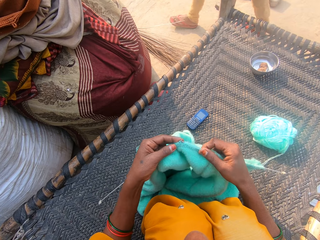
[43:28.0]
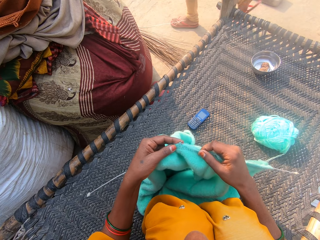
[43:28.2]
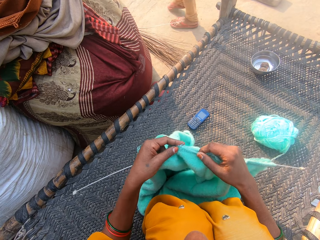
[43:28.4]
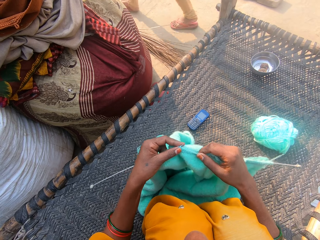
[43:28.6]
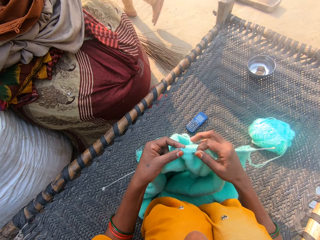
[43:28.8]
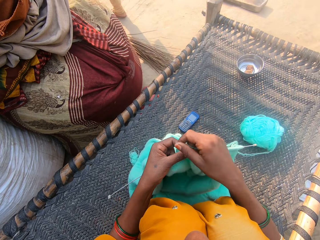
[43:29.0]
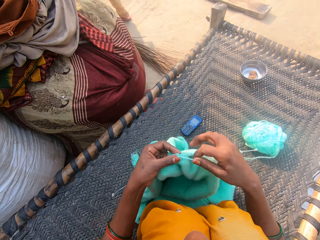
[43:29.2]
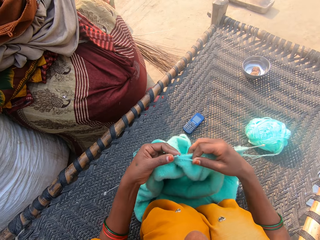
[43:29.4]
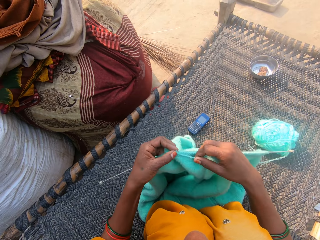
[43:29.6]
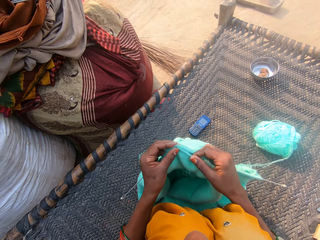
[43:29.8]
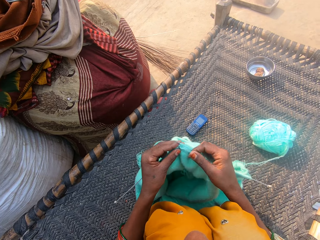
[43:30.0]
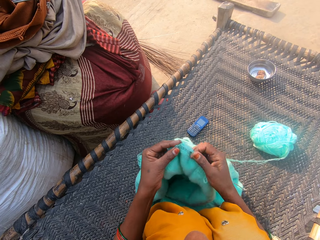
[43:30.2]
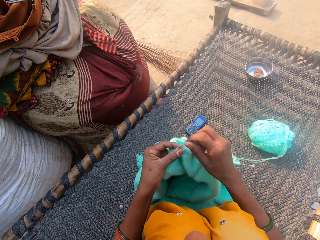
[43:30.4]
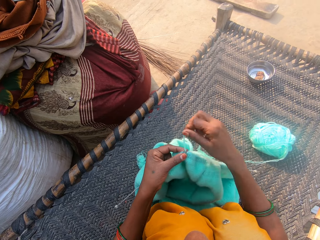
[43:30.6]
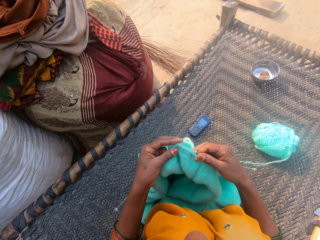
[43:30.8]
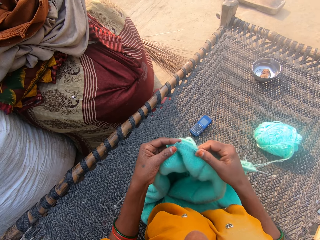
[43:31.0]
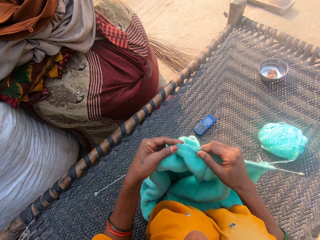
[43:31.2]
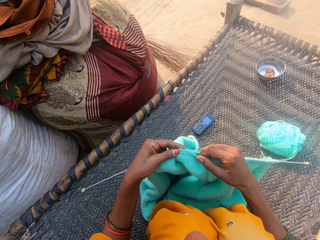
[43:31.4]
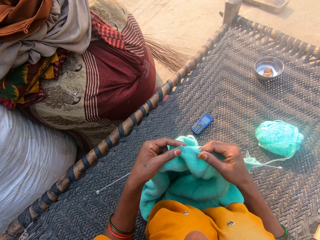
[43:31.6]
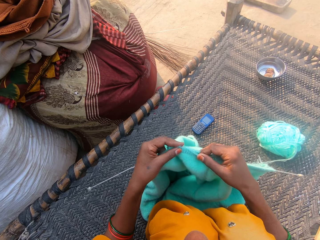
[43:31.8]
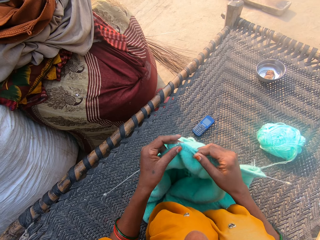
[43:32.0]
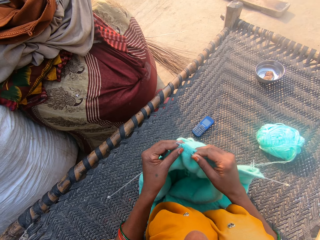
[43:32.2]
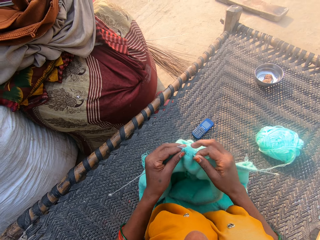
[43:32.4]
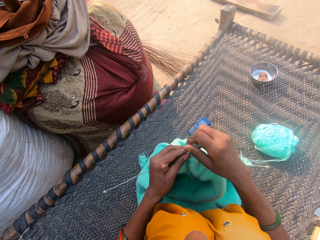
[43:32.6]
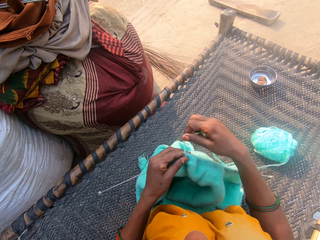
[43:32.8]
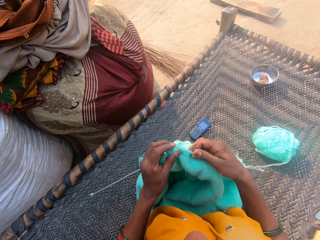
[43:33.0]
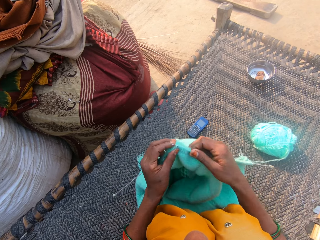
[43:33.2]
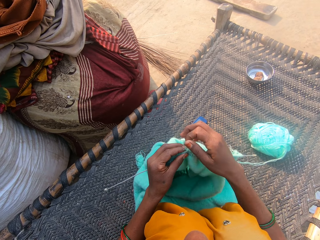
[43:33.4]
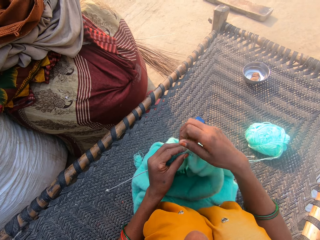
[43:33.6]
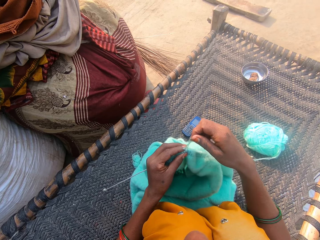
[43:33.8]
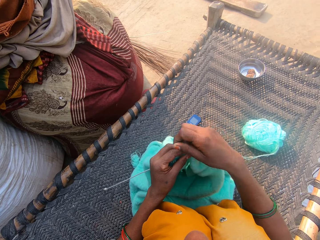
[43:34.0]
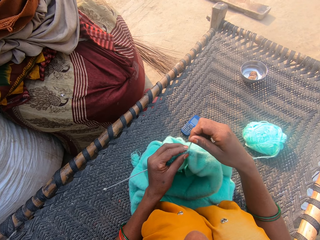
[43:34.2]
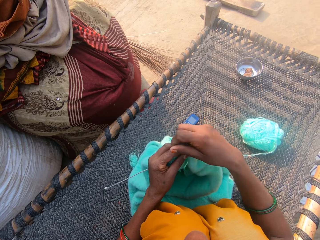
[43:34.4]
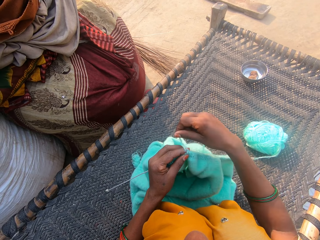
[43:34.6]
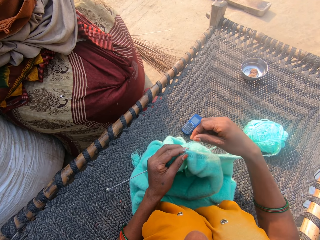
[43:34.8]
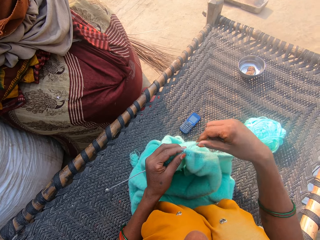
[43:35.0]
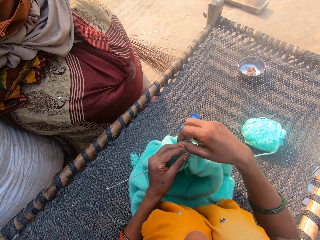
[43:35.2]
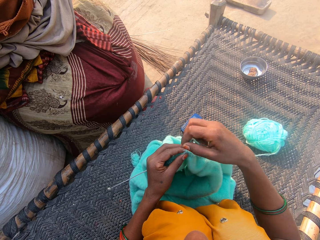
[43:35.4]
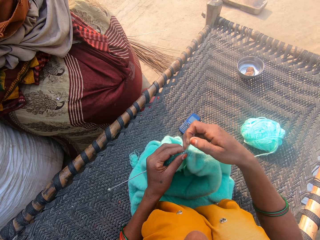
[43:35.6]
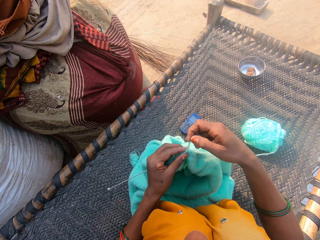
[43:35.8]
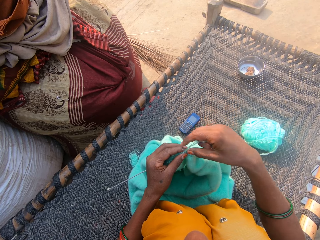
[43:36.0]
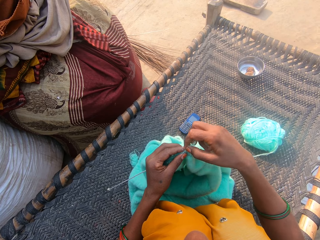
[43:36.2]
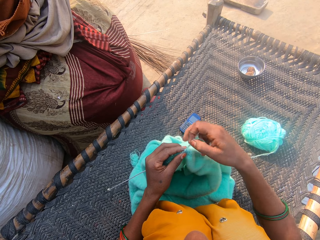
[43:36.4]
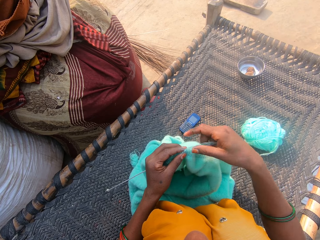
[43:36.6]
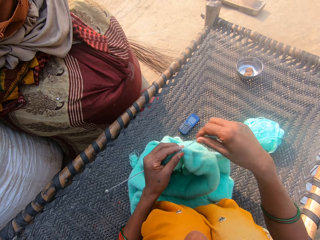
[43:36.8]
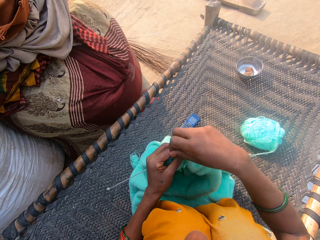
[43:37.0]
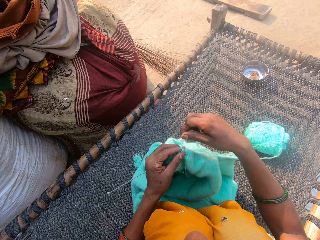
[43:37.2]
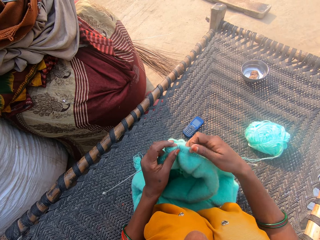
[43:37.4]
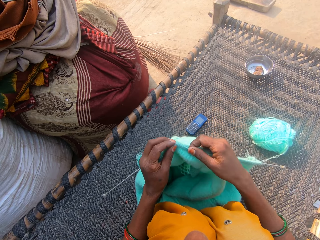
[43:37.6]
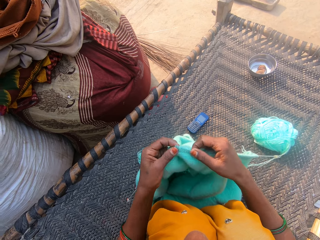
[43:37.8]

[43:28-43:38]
The boy walks away from the camera wearer. The camera wearer knits a cloth. They hold the yarn in place. They knit the cloth. They hold the yarn in place. They knit the cloth. They hold the yarn in place.

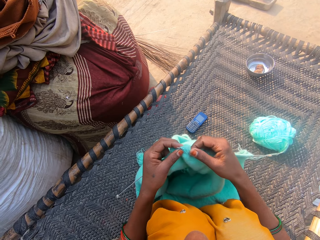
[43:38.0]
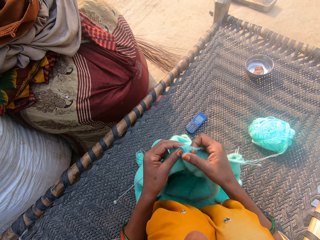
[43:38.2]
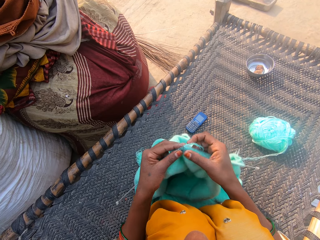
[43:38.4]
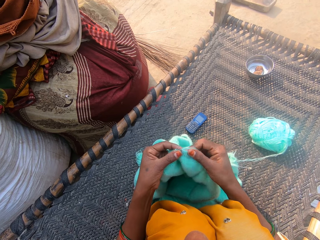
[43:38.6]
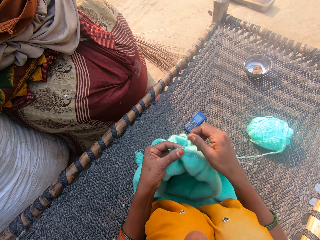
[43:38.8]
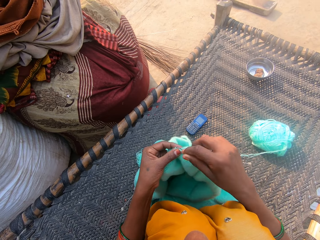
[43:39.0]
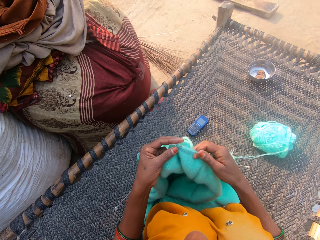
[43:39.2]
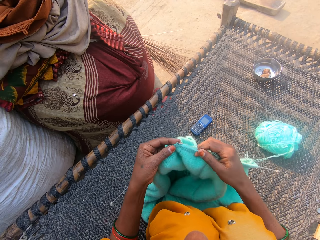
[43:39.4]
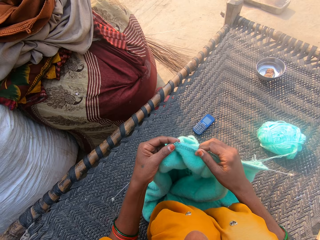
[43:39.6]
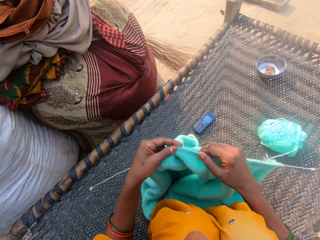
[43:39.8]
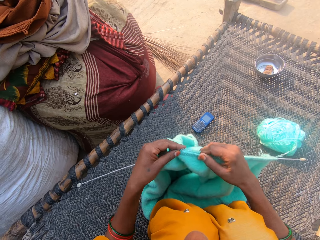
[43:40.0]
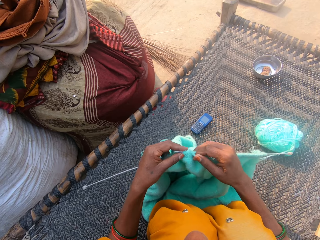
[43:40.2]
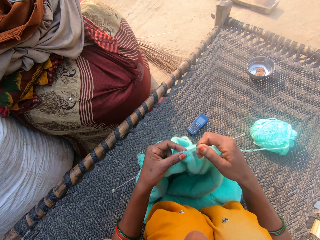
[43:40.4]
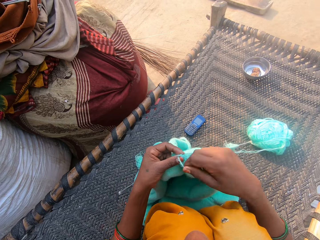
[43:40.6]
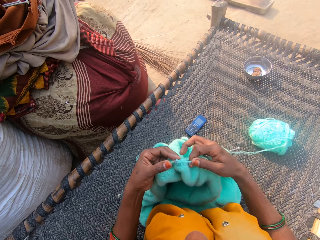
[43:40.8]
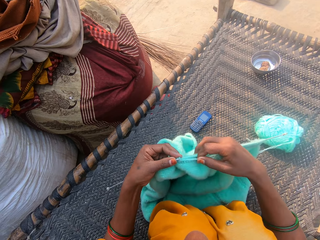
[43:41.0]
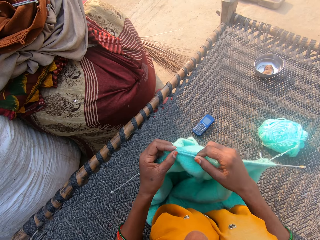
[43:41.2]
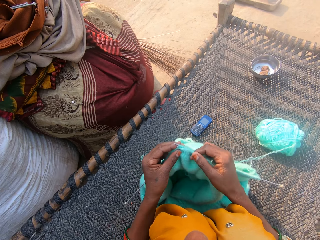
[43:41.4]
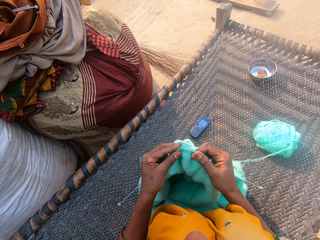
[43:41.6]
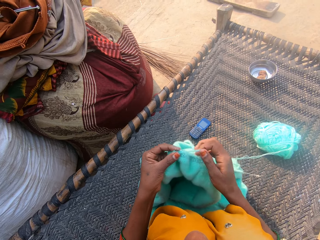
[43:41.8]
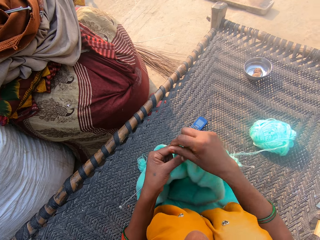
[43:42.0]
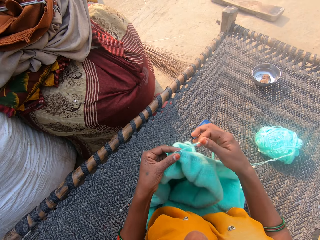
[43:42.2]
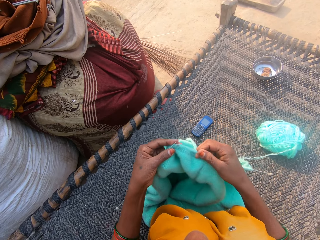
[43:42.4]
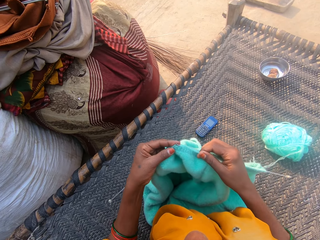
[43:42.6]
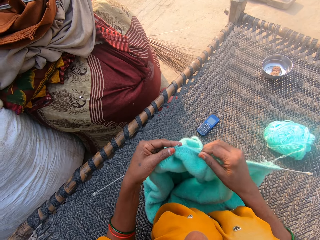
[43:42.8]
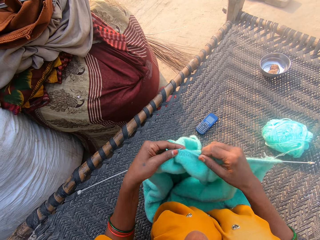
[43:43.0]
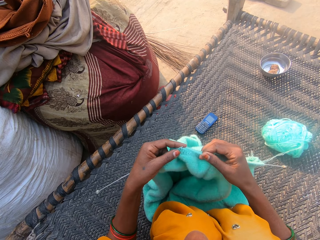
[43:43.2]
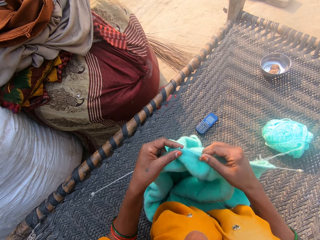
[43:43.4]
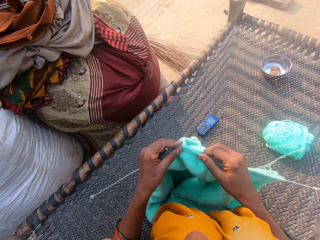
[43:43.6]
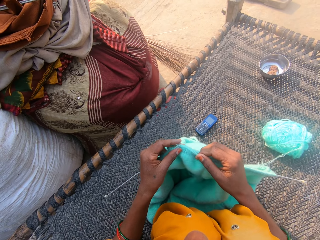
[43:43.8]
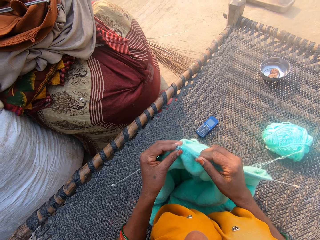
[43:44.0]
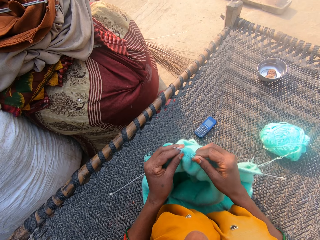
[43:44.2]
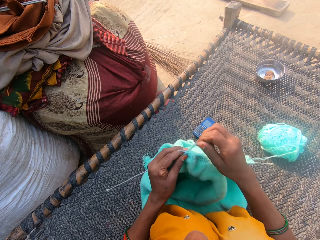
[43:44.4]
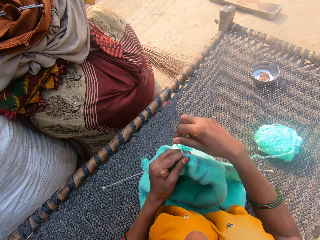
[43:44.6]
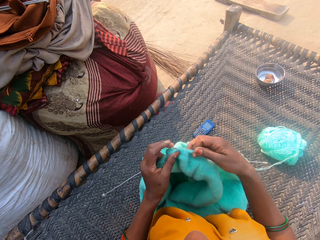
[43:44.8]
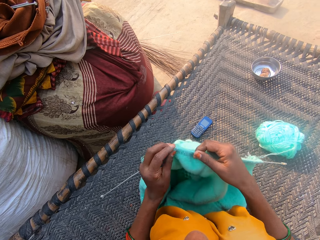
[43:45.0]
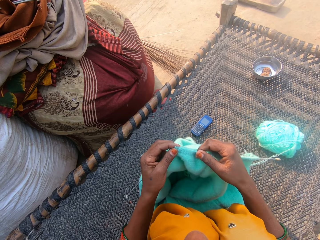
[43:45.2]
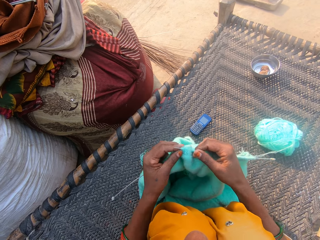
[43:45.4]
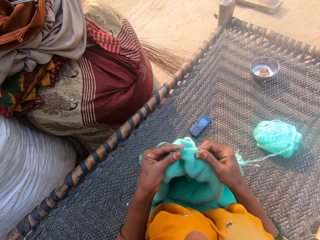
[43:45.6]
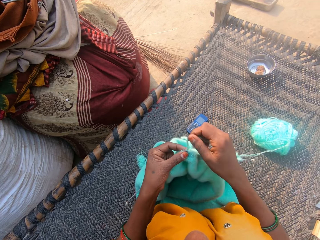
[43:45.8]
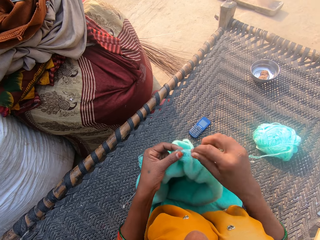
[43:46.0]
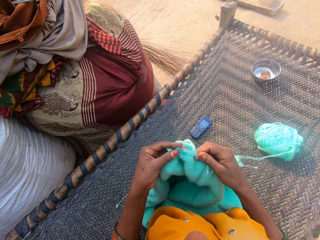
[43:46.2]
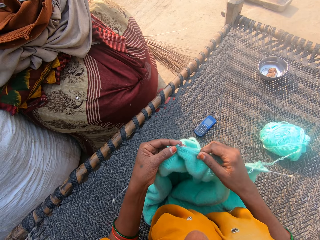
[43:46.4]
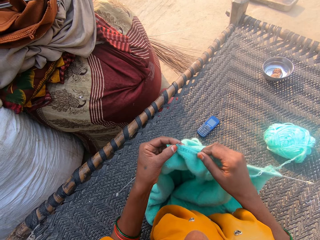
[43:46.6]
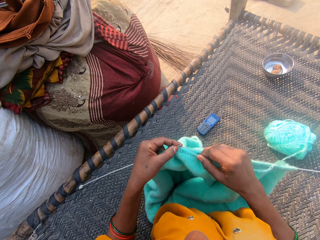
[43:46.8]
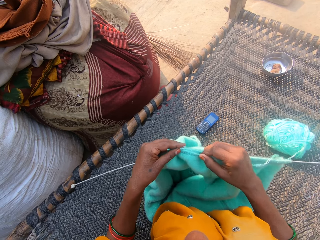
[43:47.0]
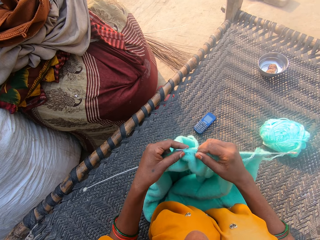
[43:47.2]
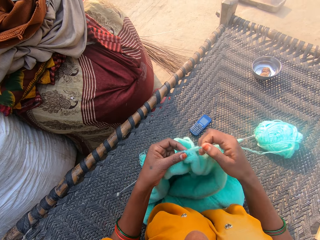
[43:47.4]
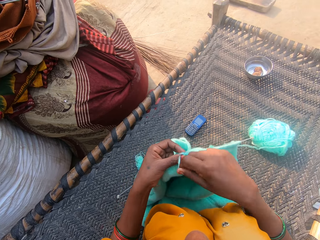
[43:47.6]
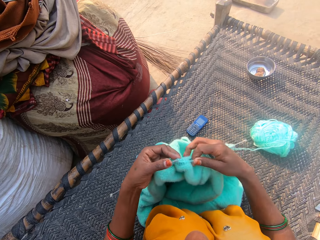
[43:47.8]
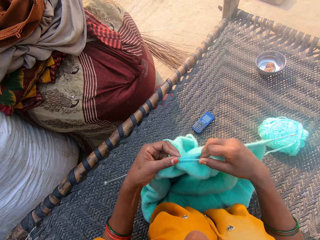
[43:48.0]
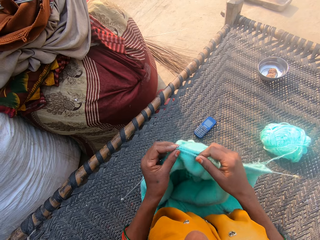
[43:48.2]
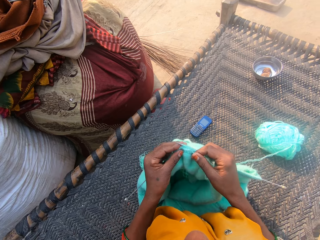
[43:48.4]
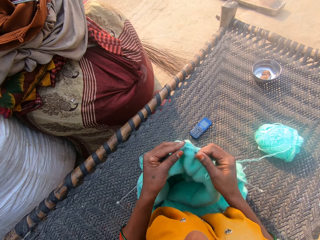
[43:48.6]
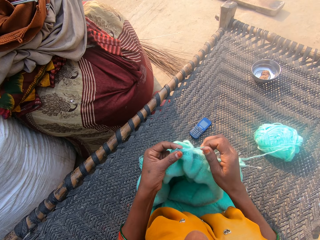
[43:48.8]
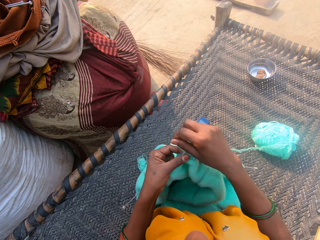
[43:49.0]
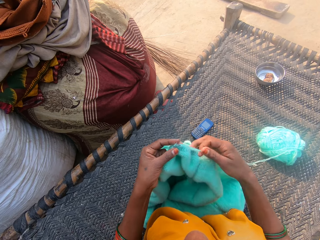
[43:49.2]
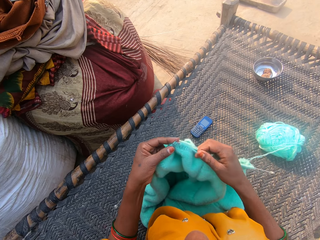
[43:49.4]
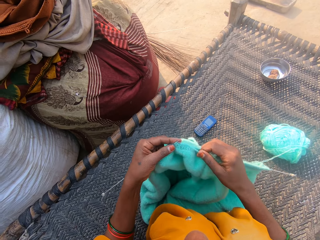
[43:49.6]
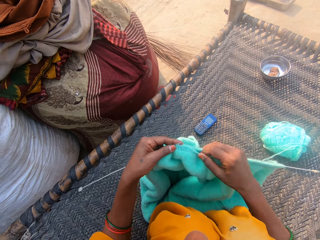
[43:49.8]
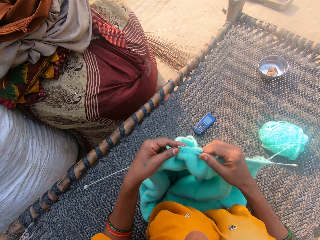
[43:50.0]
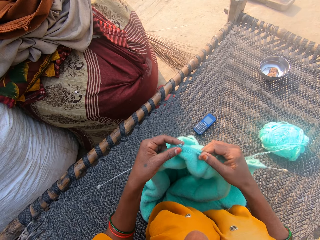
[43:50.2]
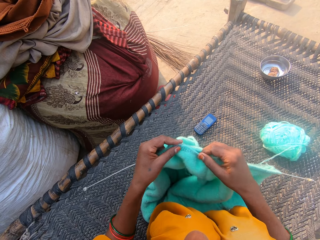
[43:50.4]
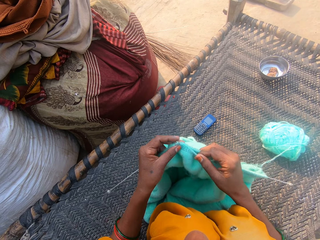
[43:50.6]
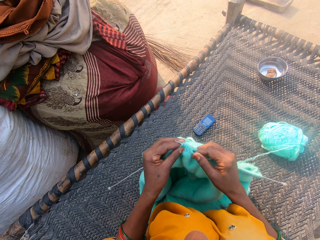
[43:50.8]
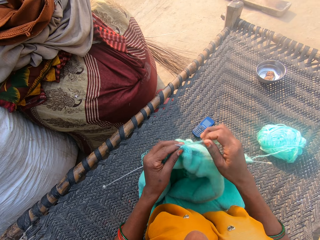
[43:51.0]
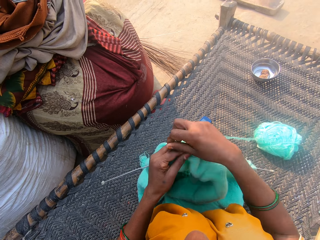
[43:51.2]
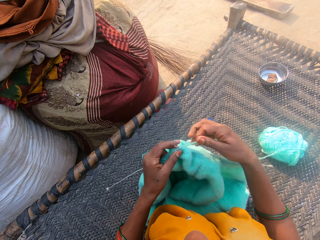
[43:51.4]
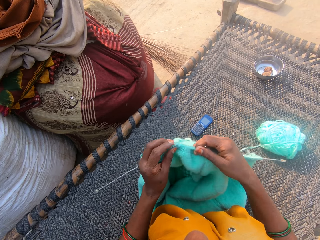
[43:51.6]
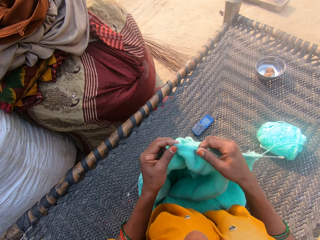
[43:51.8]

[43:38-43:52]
The camera wearer knits a cloth and holds the yarn in place. They knit the cloth and hold the yarn in place. They knit the cloth and hold the yarn in place. They knit the cloth and hold the yarn in place. They knit the cloth and hold the yarn in place. They knit the cloth and hold the yarn in place. They knit the cloth and hold the yarn in place. They knit the cloth and hold the yarn in place.
